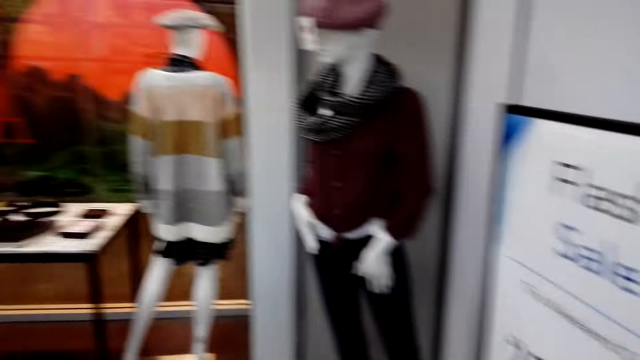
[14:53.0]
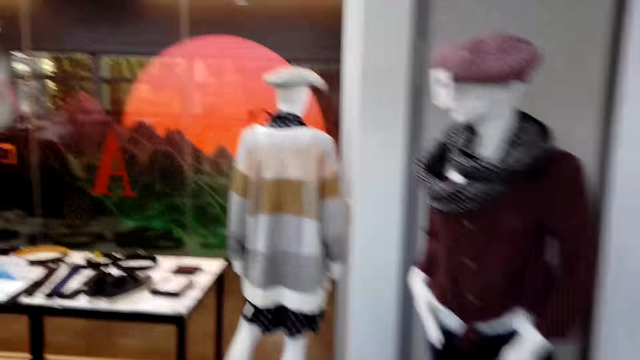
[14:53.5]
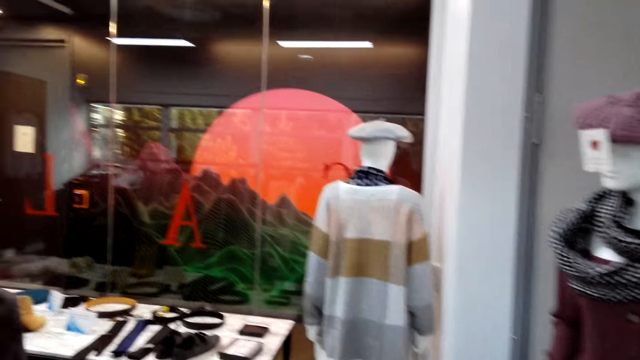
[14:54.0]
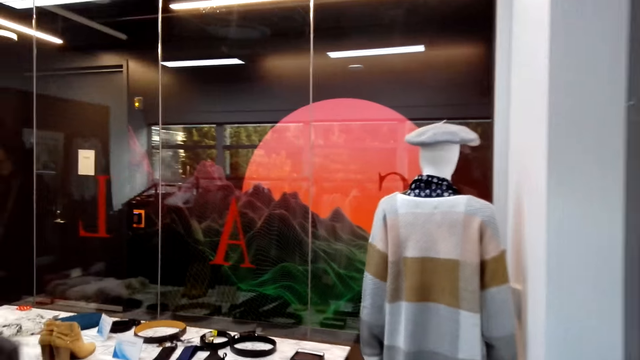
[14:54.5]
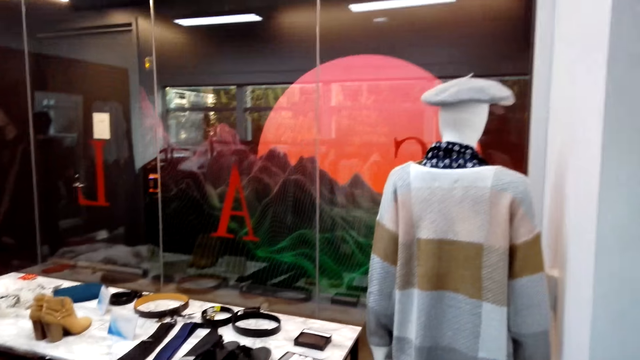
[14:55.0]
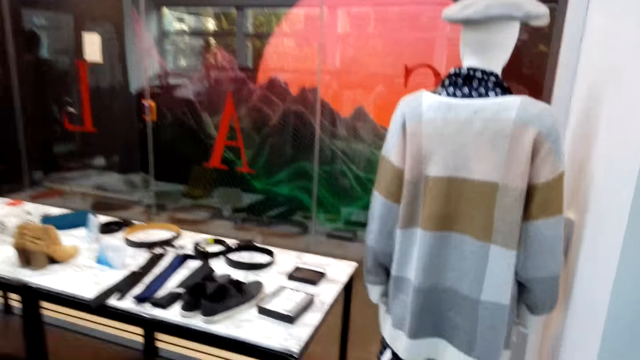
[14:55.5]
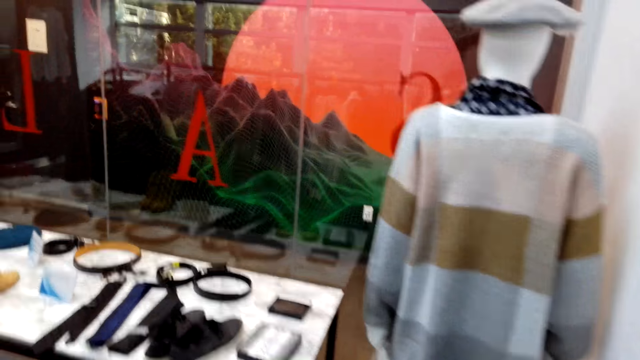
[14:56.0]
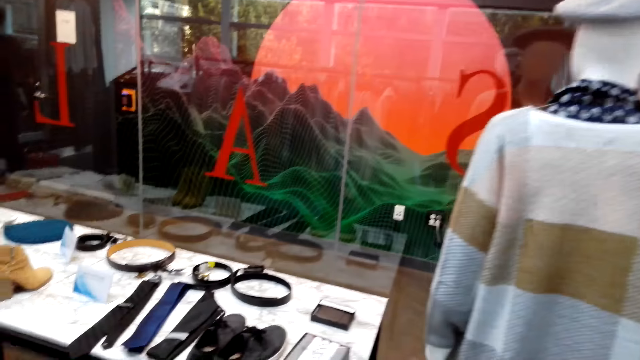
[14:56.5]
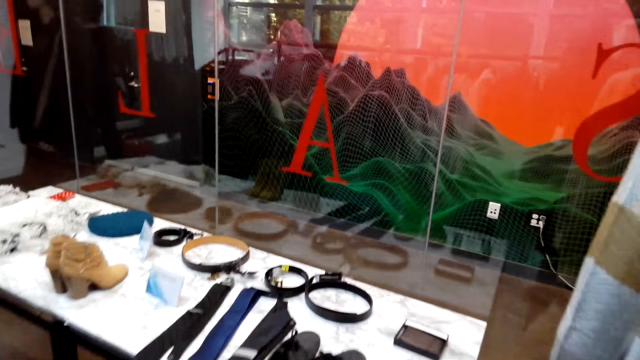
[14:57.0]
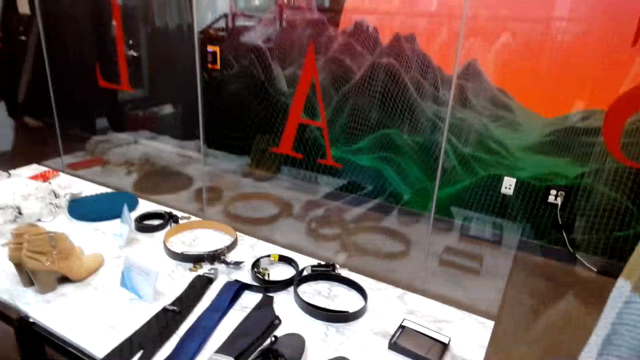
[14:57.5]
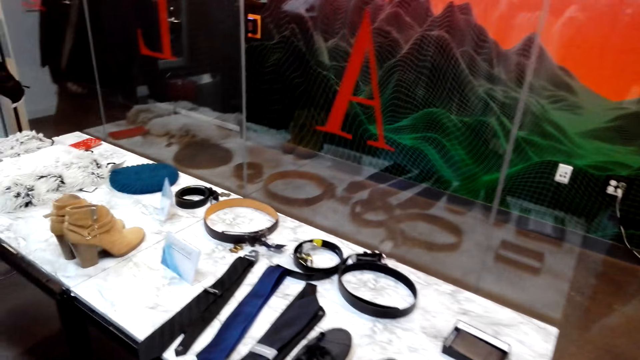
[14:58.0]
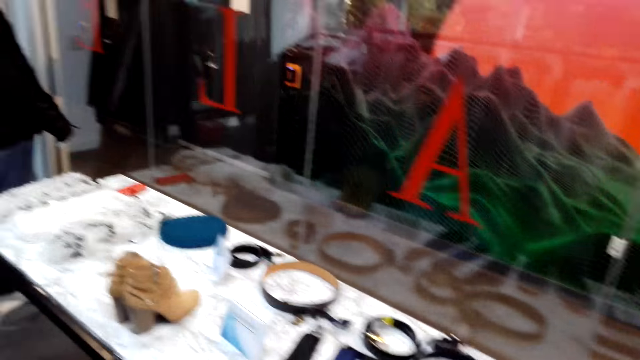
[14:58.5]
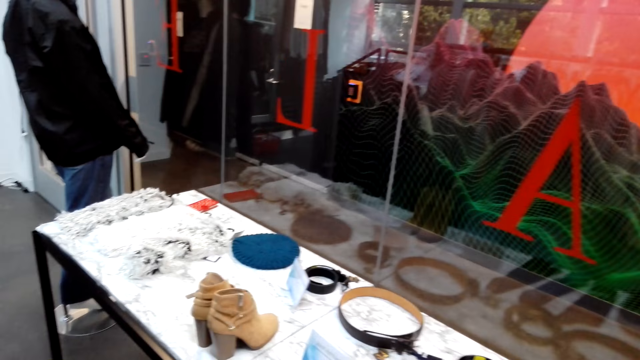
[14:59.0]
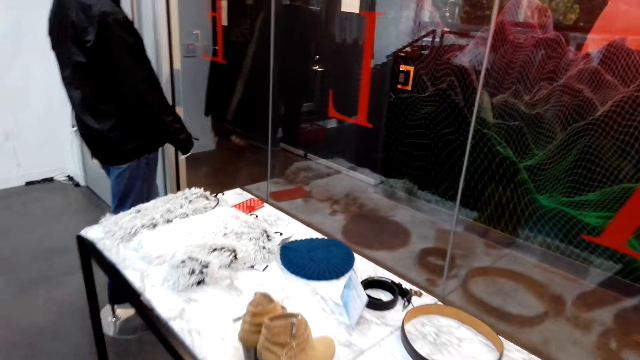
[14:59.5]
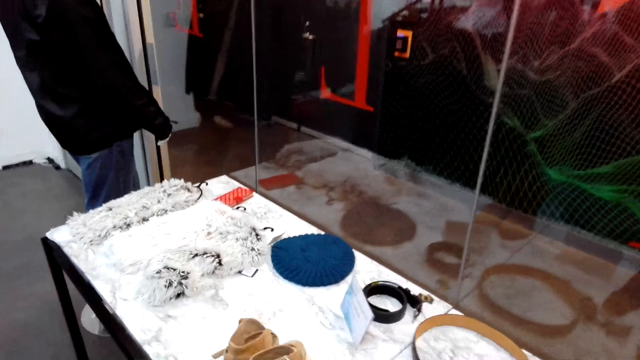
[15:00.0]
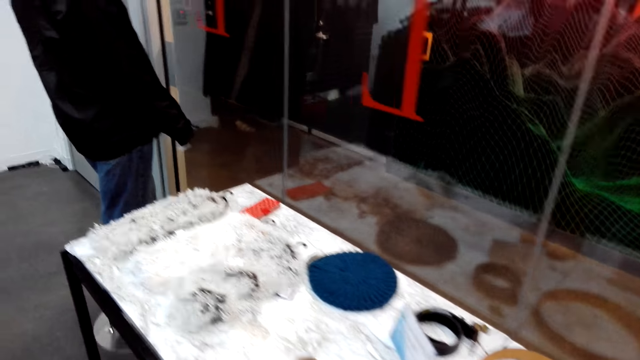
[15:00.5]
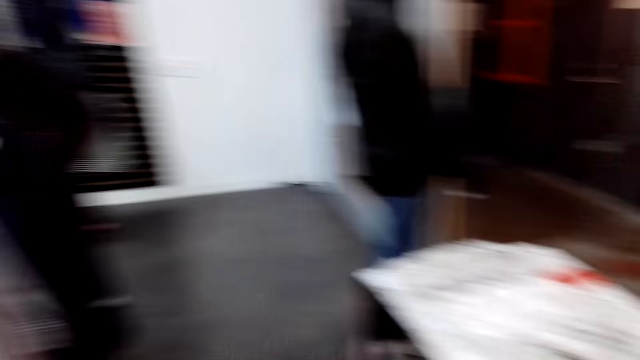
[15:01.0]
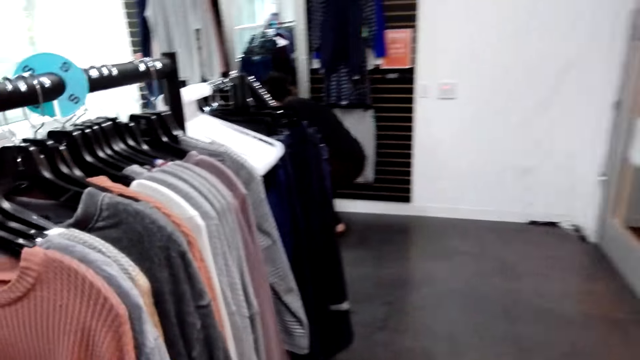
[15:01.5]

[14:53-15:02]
The camera wearer walks.

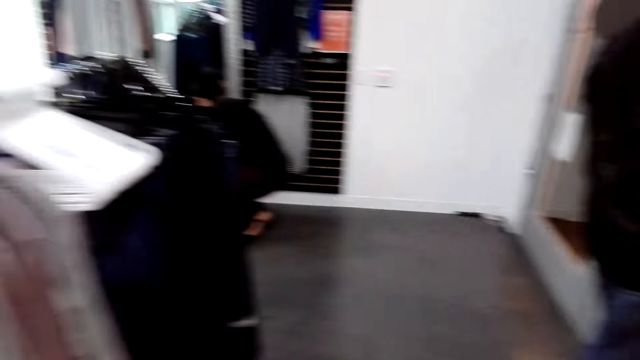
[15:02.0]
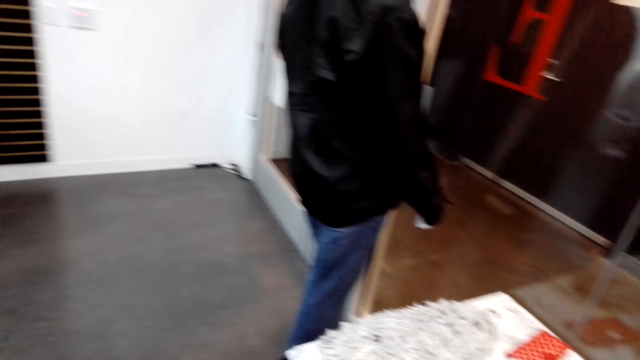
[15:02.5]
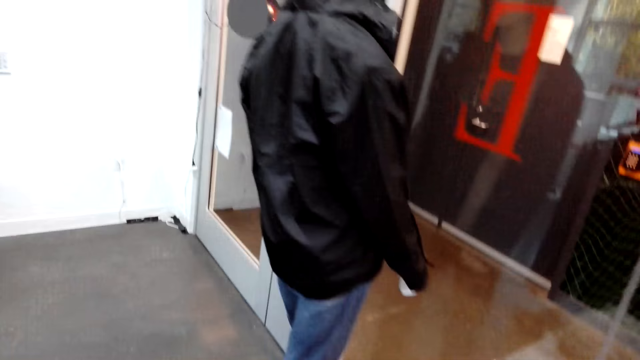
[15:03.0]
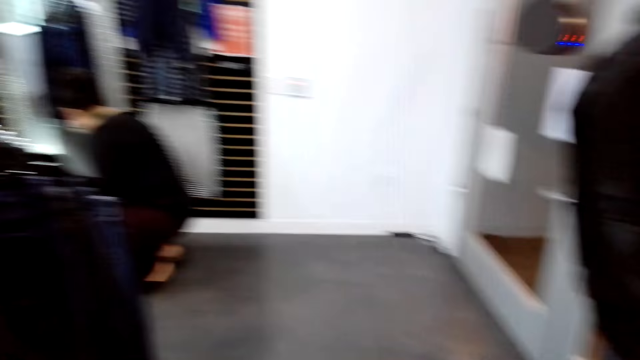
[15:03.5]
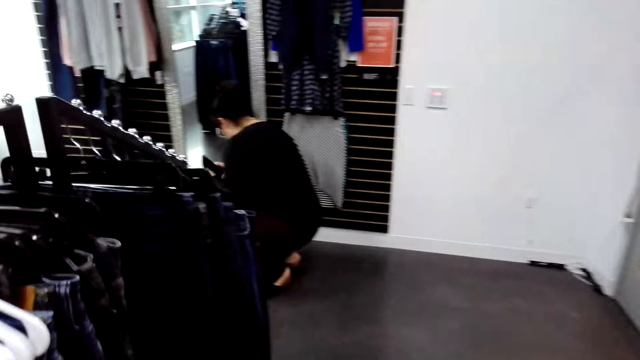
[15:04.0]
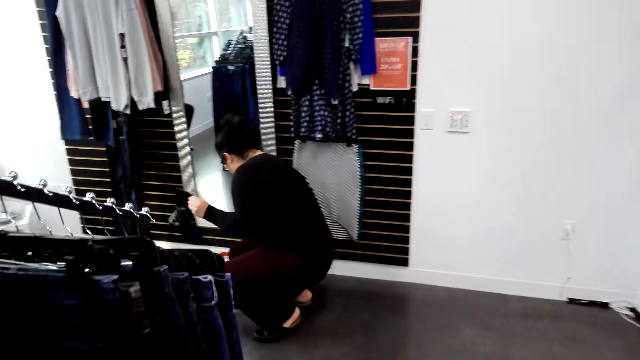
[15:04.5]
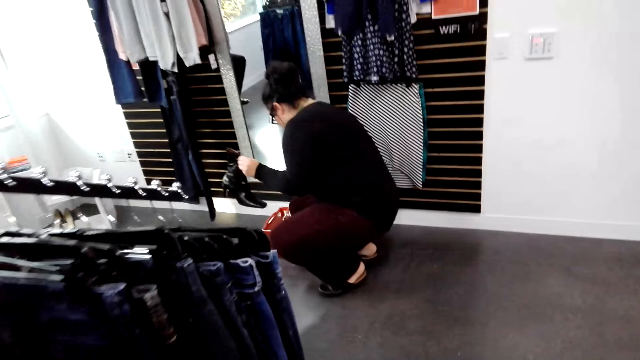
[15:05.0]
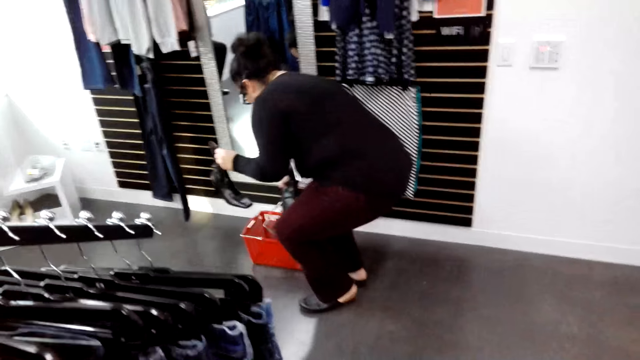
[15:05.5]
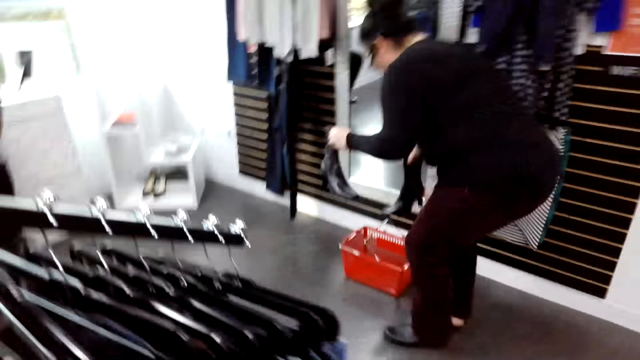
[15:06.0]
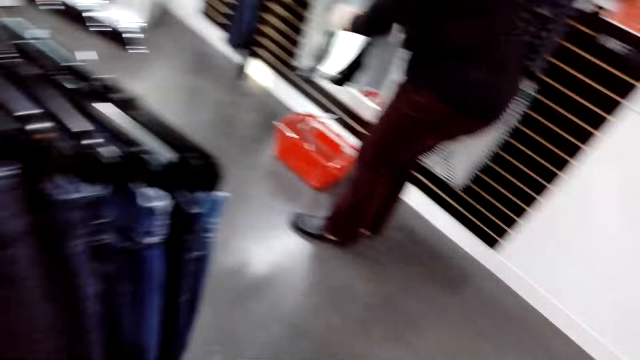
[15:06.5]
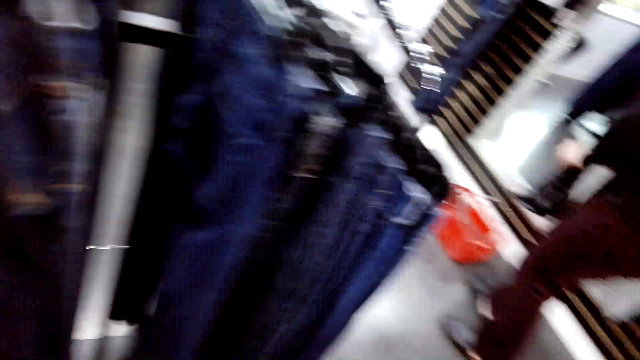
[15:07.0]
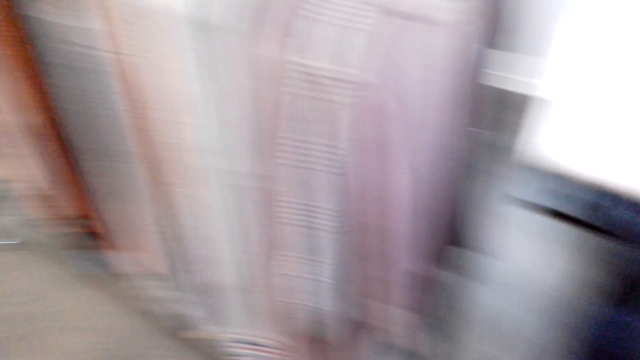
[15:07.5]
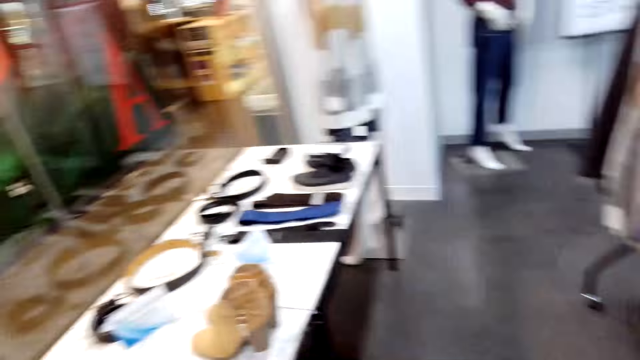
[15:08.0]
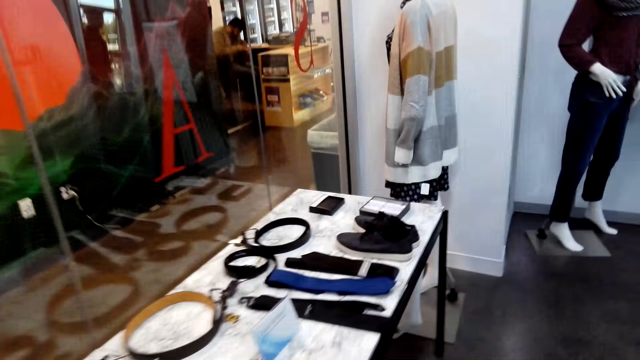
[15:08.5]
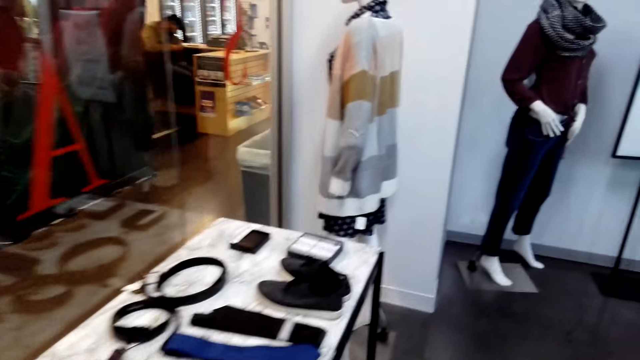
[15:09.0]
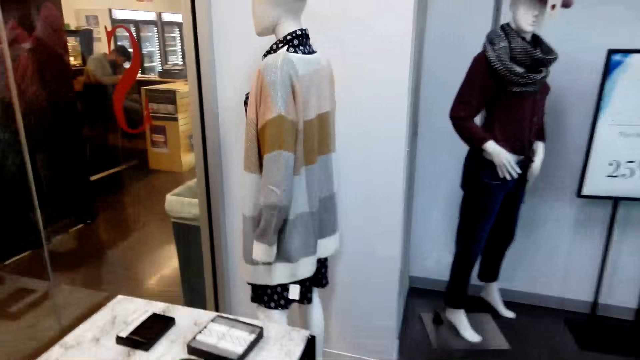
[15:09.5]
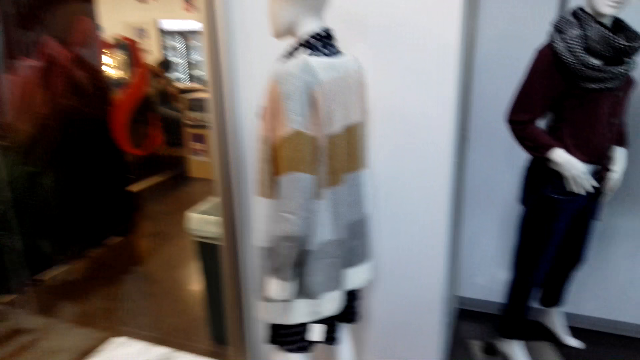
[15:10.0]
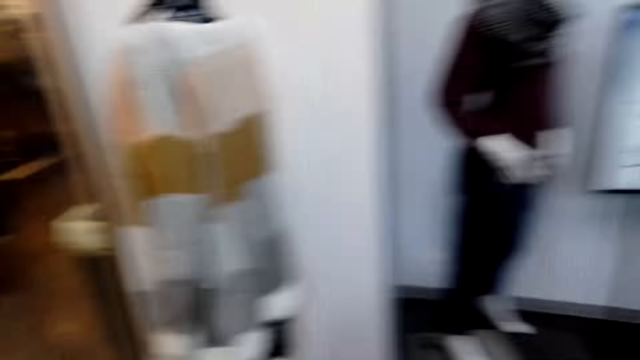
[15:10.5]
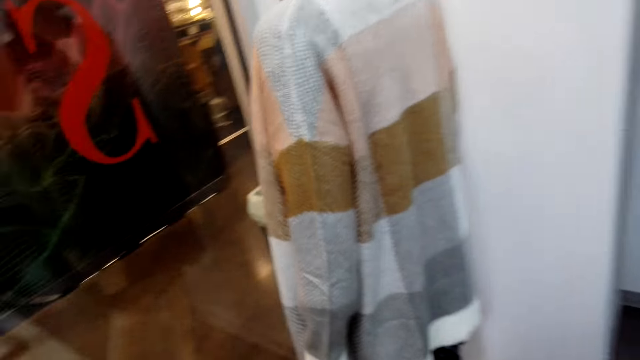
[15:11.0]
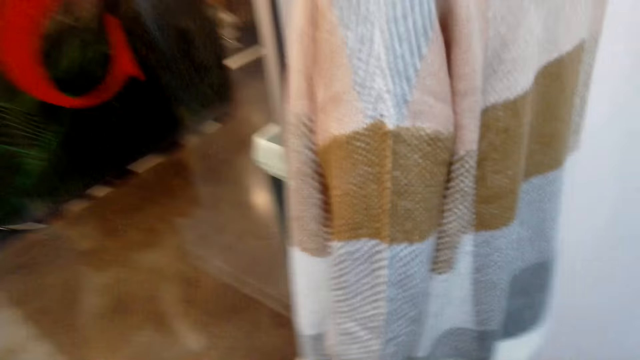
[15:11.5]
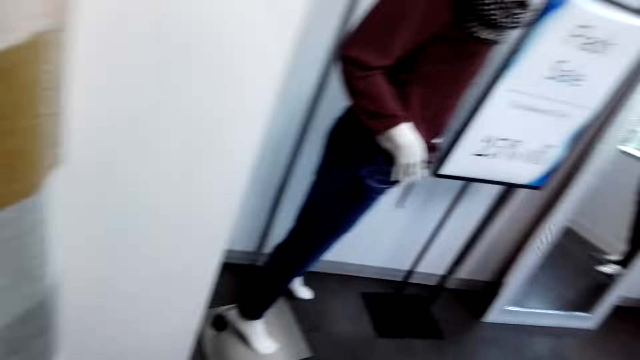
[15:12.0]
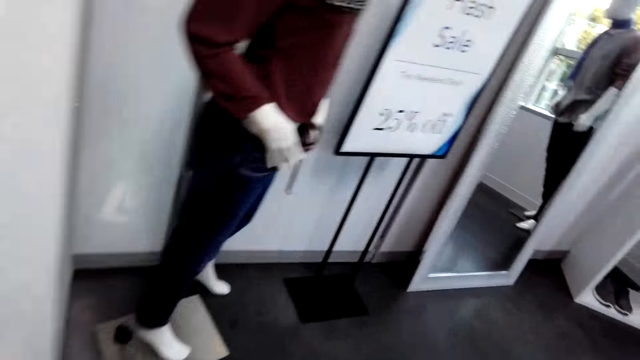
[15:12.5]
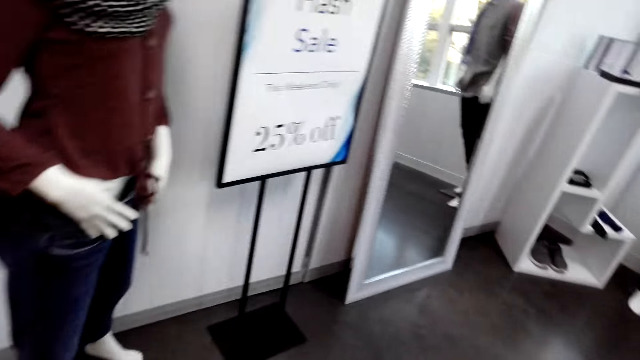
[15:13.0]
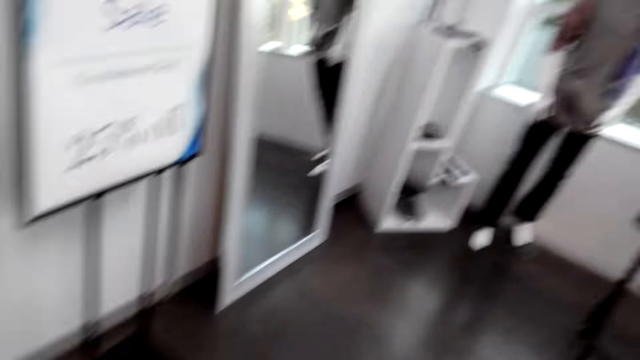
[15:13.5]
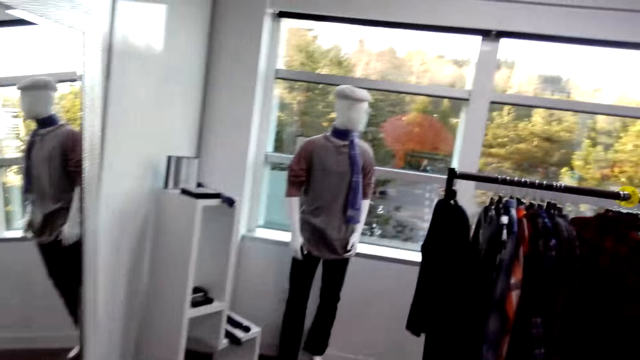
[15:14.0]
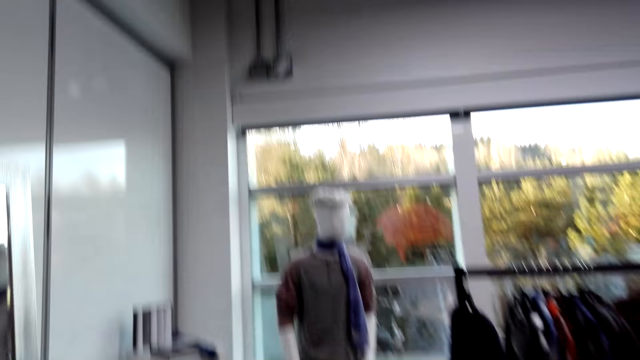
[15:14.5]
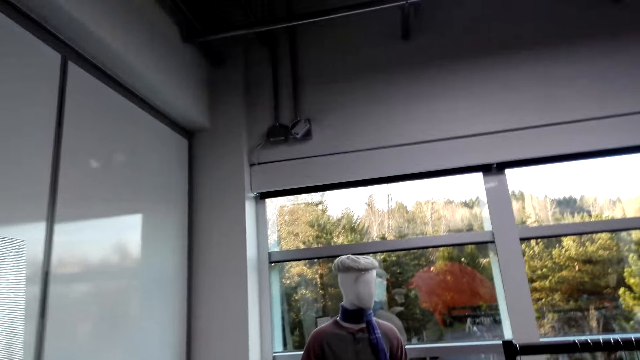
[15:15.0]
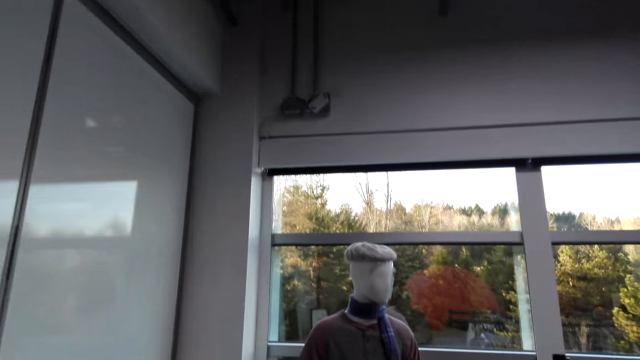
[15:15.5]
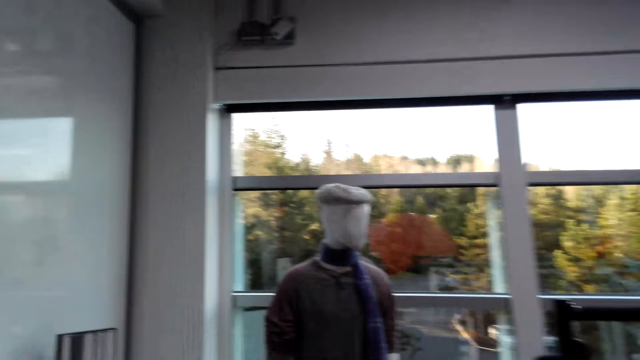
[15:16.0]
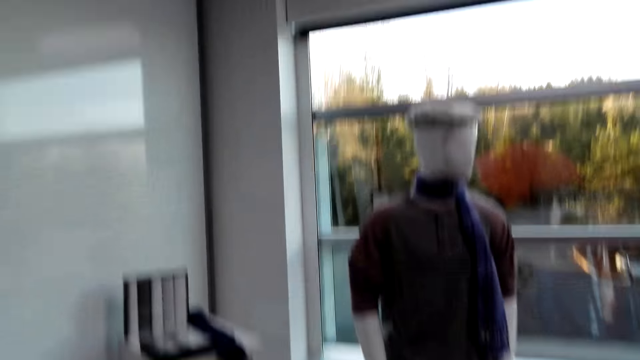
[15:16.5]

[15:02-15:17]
A lady picks a book from a shopping basket. She picks another book from the shopping basket and stands. The camera wearer walks.
